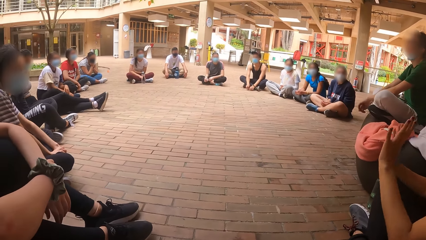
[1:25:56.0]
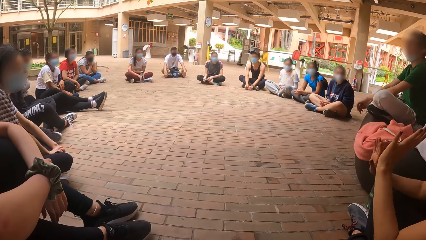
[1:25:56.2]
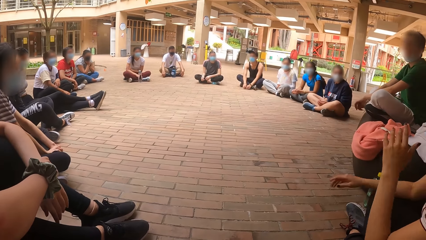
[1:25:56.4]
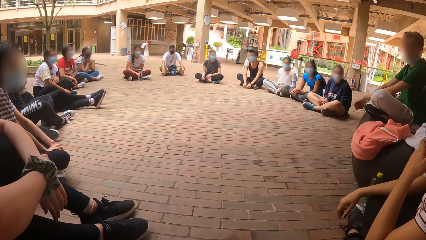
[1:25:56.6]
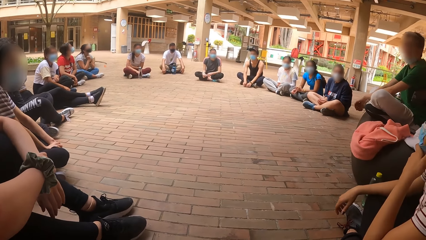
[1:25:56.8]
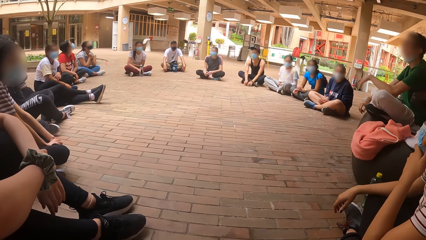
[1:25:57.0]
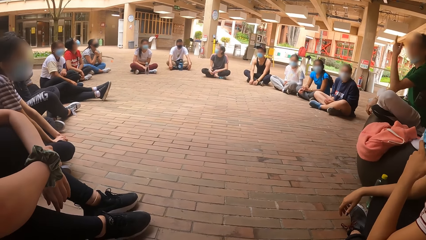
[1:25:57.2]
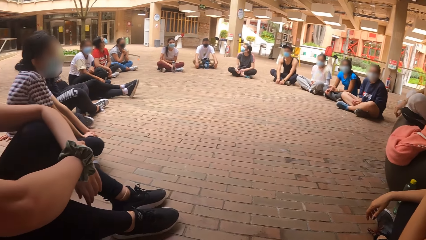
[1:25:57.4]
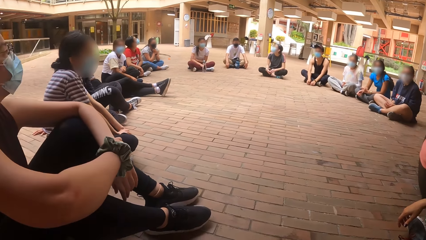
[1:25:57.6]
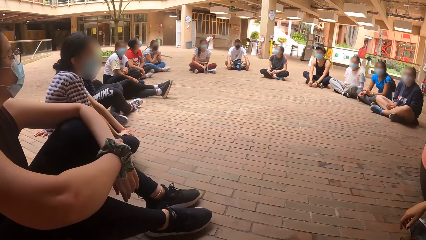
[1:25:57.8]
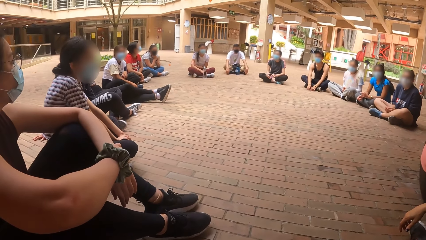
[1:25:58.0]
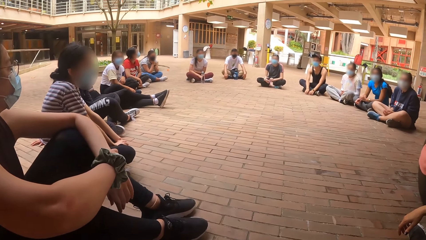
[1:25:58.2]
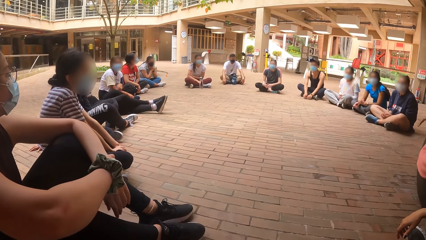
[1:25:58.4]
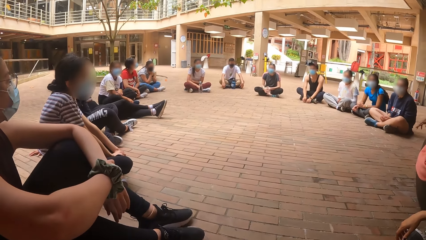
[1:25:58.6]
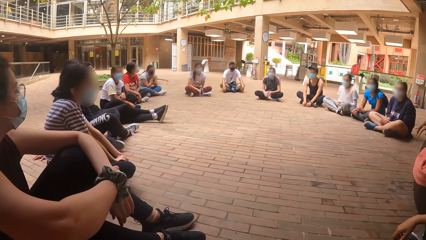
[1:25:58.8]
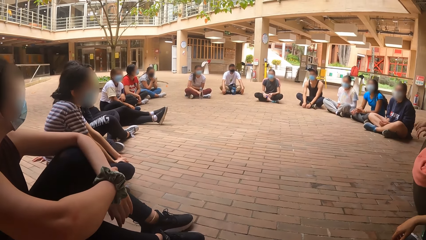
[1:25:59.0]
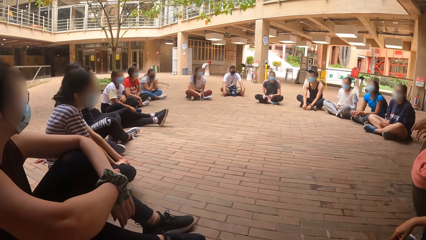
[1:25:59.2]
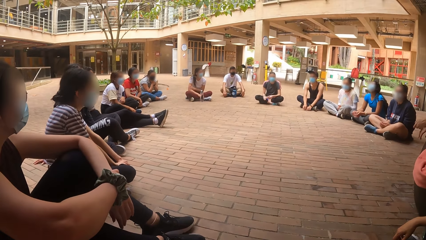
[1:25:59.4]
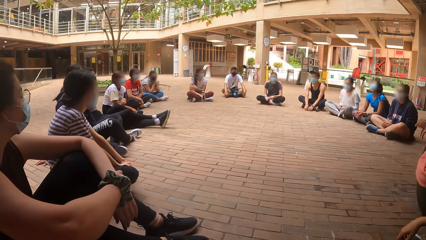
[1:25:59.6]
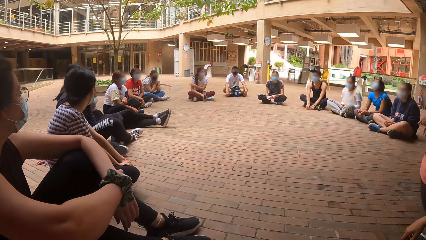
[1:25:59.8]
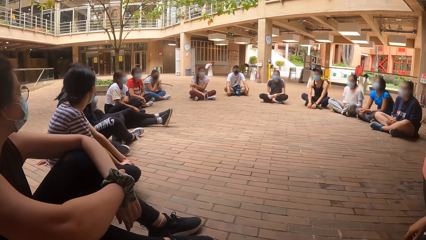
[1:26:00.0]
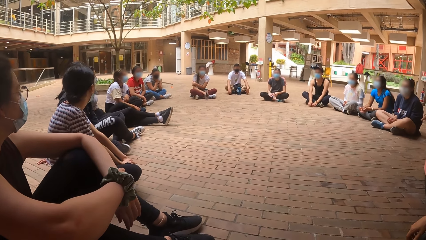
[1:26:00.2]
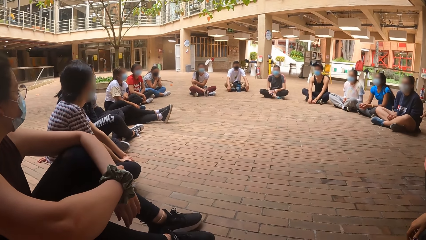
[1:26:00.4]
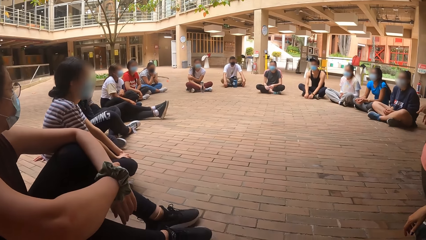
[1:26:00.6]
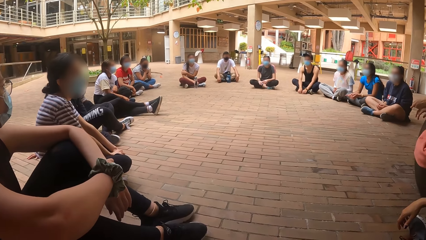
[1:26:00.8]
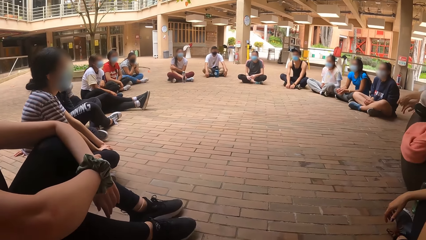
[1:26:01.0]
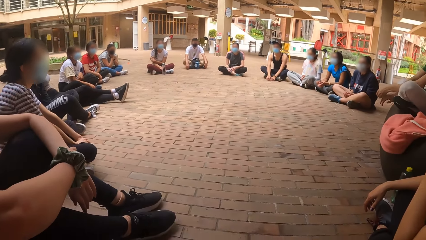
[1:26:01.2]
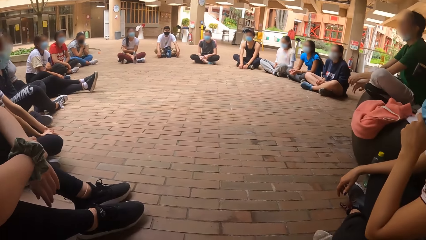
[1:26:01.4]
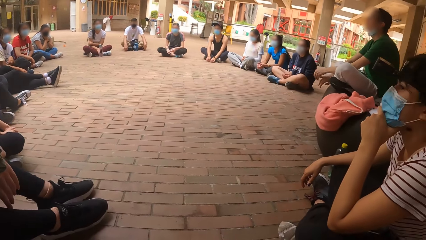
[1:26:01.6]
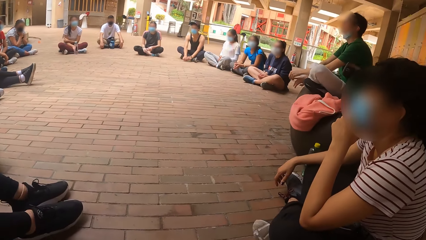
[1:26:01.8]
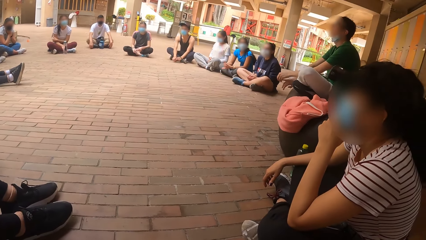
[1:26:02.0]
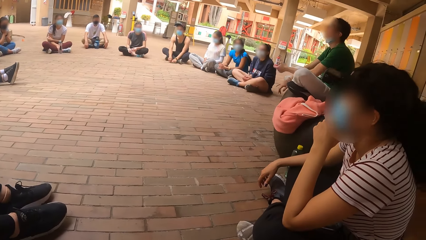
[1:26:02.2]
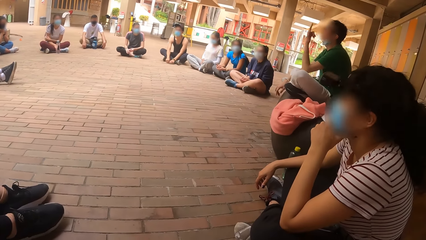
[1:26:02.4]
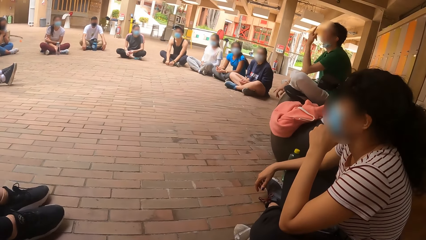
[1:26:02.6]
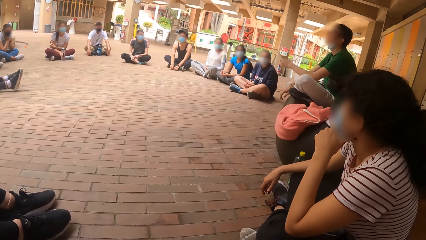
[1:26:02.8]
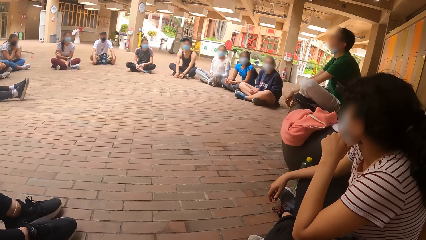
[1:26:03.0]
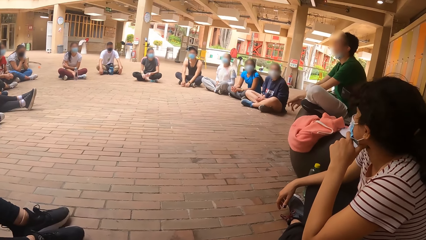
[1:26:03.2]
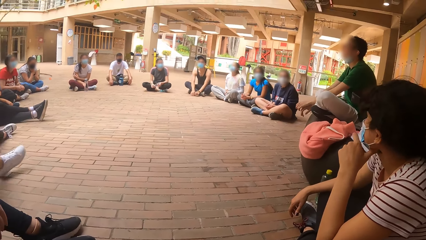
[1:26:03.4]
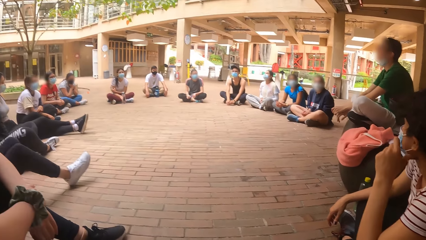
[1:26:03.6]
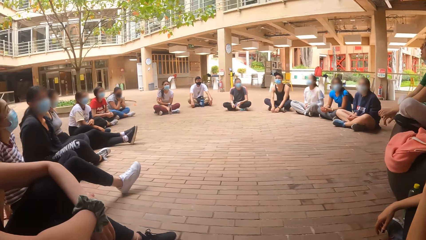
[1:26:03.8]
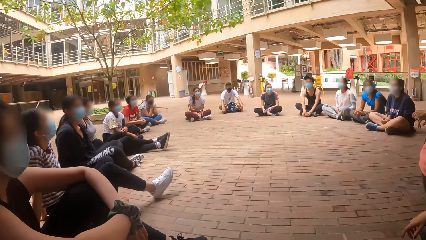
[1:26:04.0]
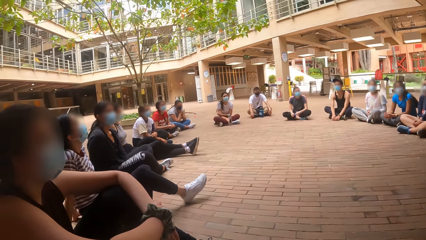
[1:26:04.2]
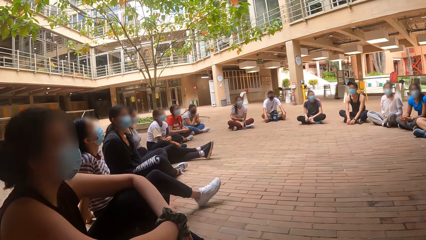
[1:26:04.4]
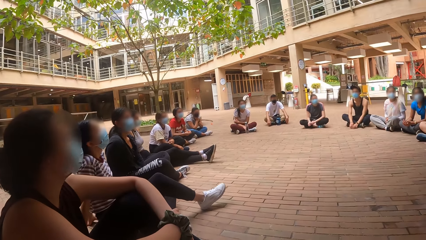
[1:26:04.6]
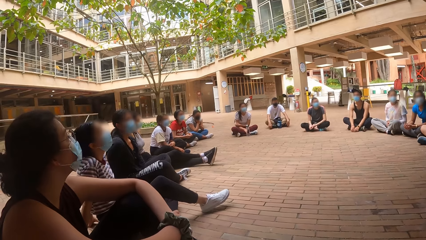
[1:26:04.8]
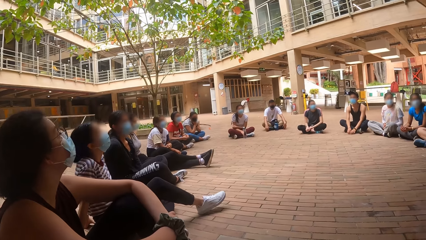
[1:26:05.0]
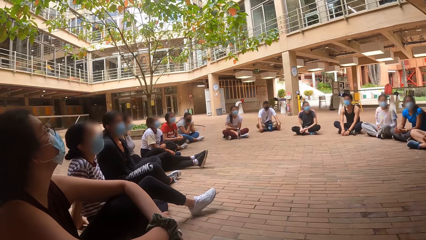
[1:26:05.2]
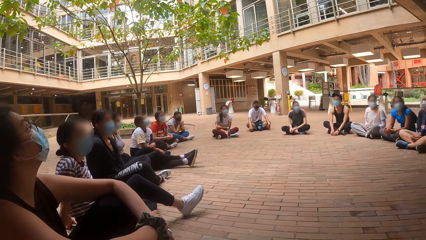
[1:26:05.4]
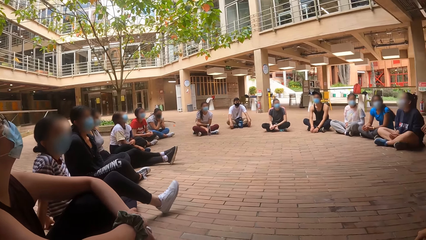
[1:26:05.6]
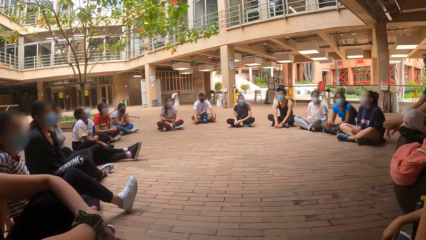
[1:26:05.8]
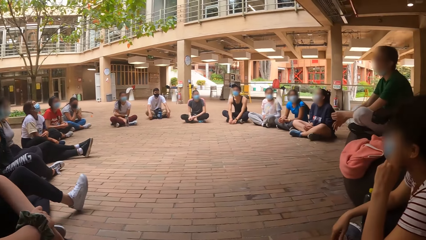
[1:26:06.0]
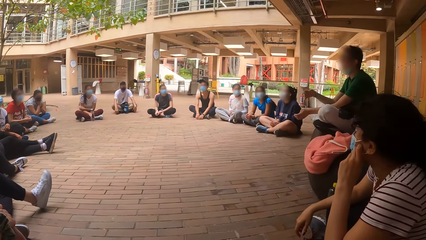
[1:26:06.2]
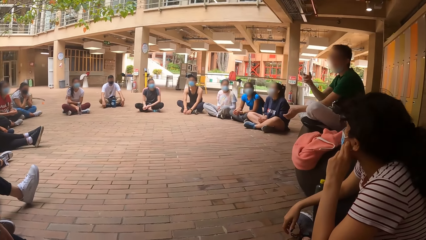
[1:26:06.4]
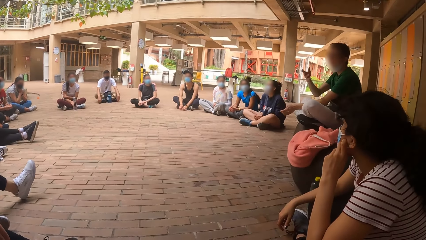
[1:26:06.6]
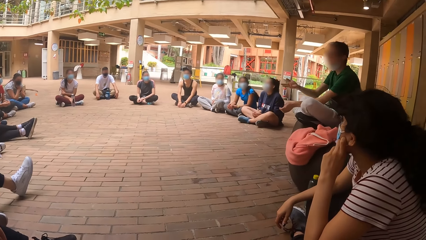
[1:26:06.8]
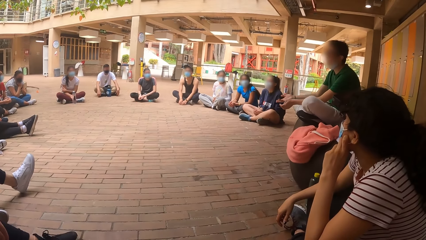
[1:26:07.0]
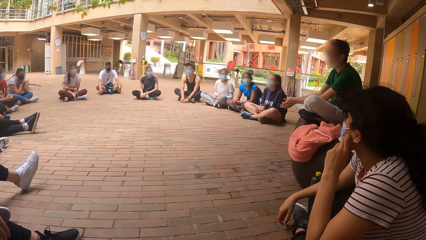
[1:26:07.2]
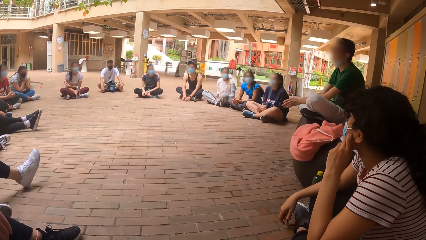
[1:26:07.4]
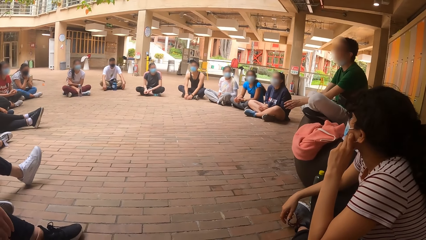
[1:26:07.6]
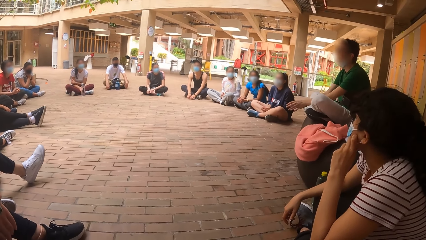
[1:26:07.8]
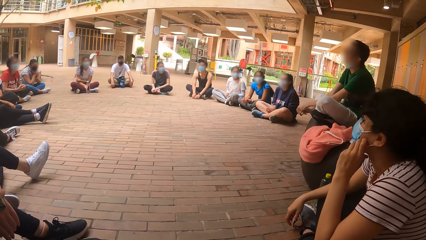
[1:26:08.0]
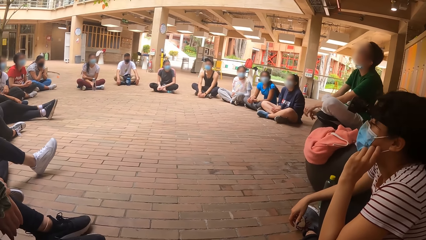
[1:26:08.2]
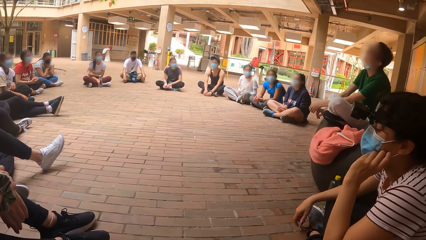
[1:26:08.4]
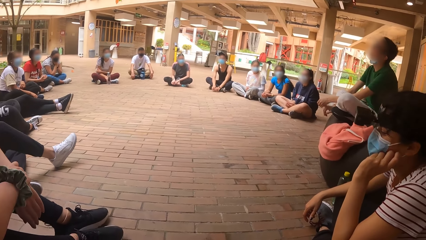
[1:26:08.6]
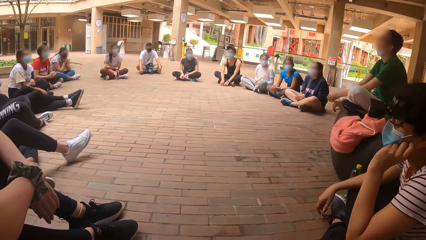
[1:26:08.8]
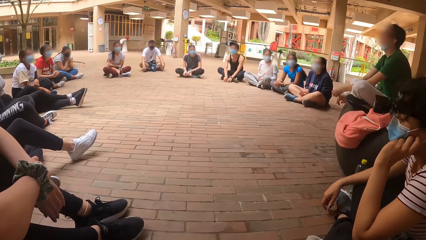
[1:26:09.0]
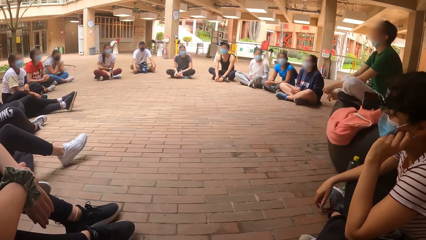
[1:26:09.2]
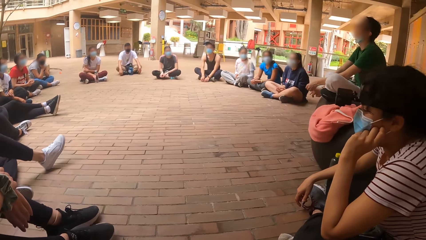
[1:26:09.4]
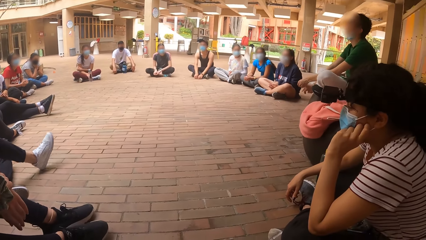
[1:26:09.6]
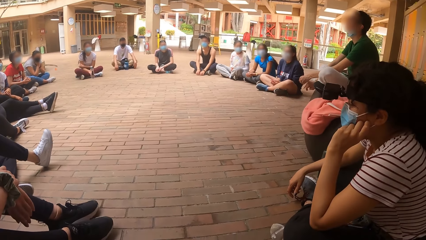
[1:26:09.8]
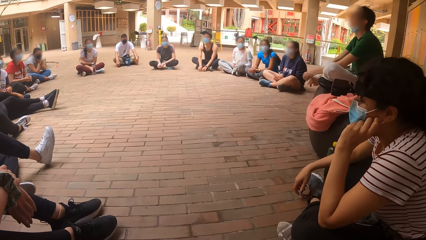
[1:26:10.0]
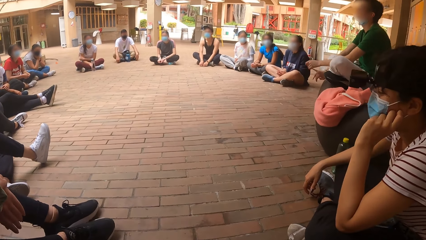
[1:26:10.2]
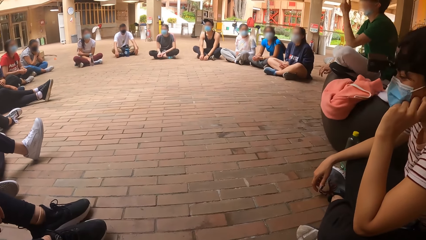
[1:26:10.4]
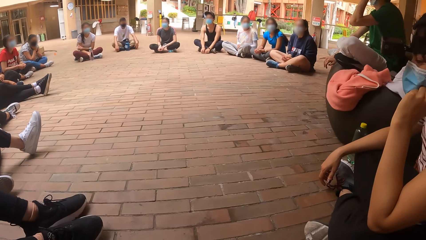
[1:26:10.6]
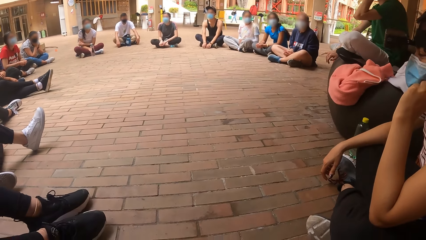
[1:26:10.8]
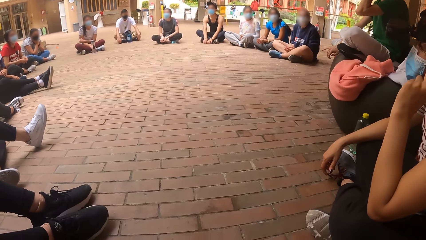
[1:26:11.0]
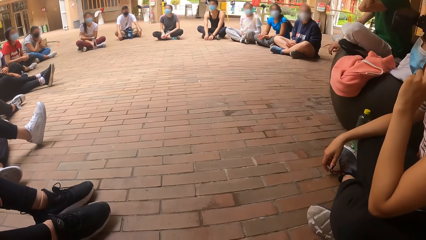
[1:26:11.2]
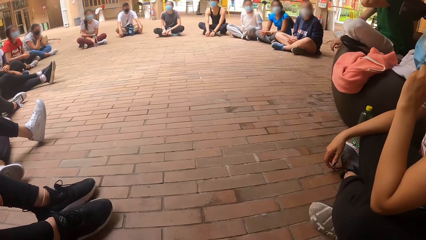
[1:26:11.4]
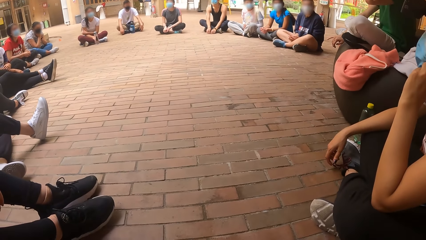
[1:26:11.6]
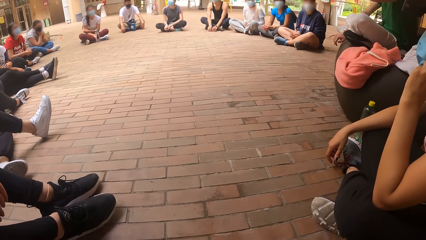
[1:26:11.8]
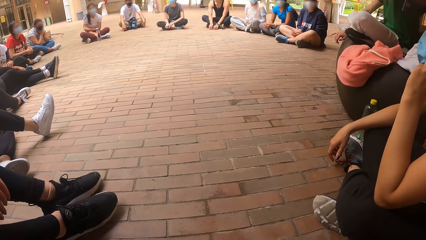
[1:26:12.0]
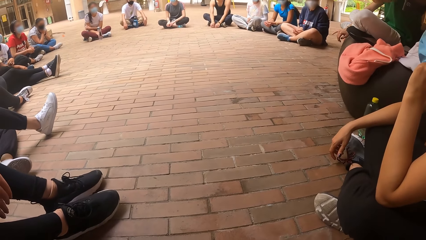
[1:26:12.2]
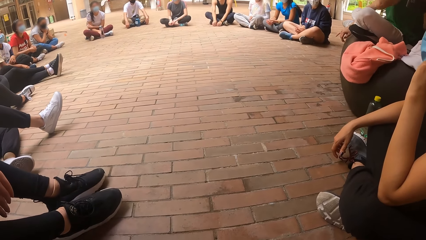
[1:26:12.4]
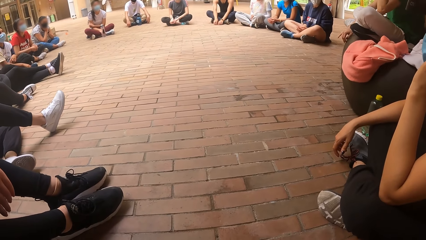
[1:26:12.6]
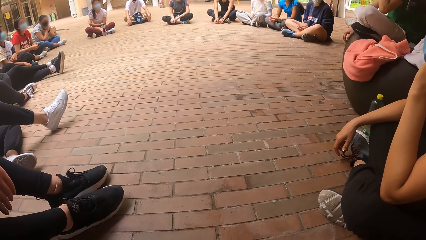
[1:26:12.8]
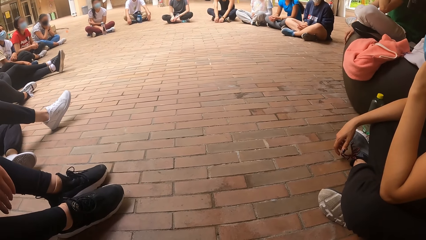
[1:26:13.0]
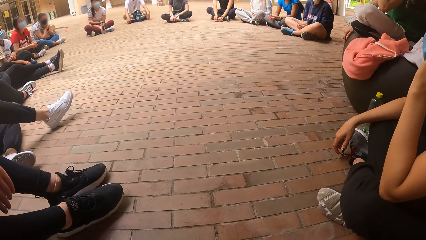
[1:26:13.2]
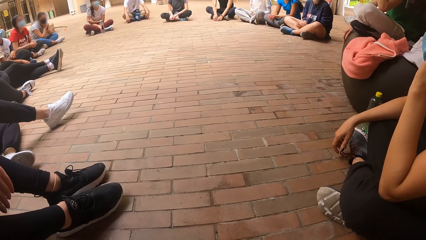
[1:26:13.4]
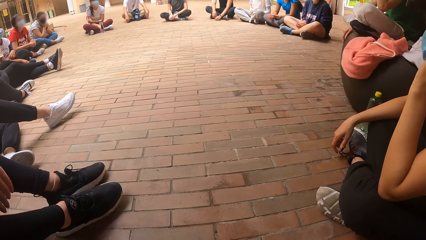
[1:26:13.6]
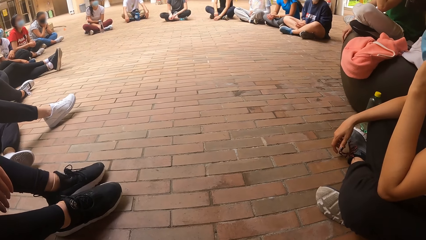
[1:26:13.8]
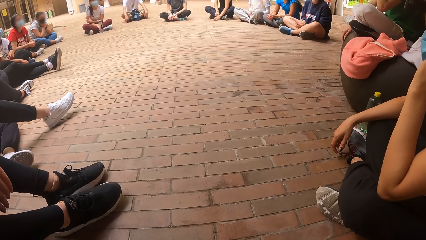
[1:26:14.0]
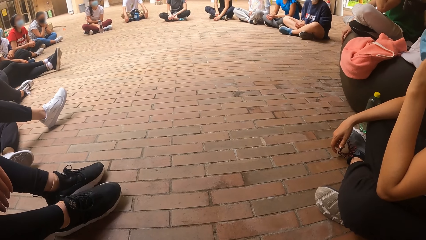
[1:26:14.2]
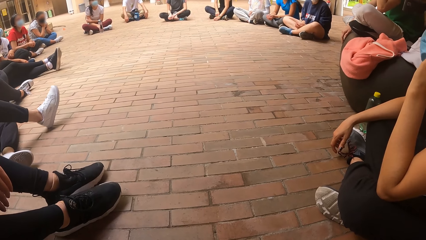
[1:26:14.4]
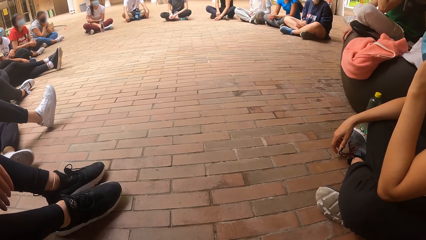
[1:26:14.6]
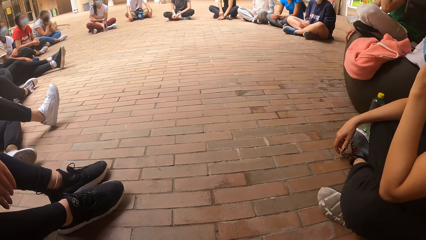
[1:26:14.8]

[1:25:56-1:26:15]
A woman moves hands. A man points a finger. The man moves a hand and moves the other hand. The camera wearer stares at the pavement.
